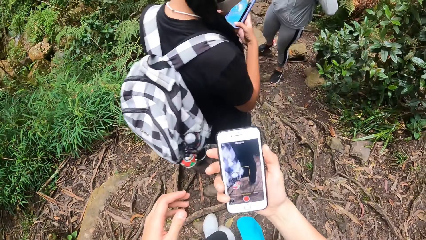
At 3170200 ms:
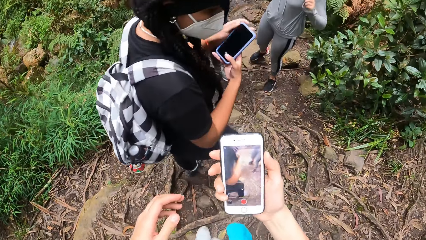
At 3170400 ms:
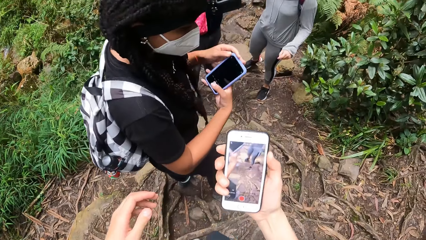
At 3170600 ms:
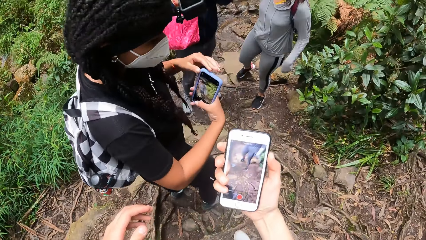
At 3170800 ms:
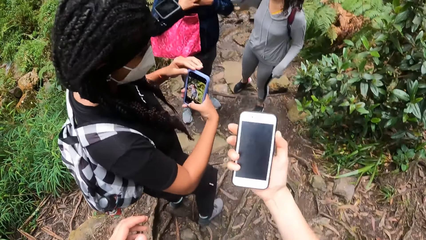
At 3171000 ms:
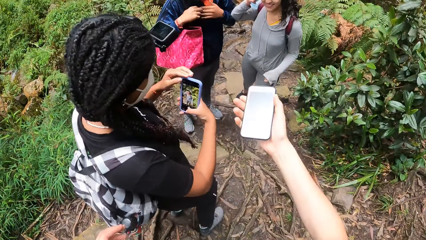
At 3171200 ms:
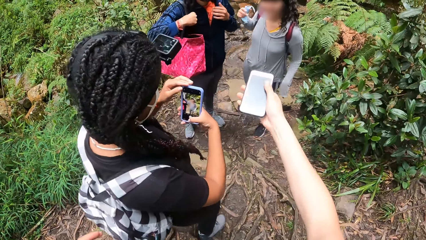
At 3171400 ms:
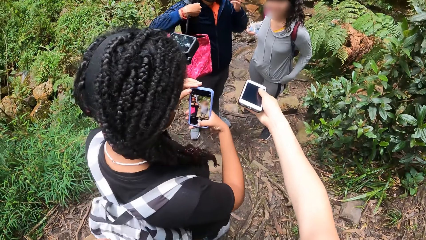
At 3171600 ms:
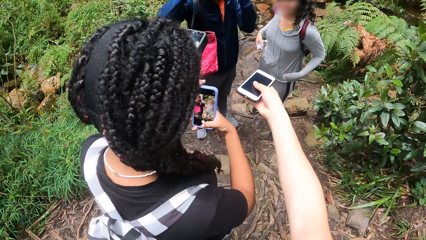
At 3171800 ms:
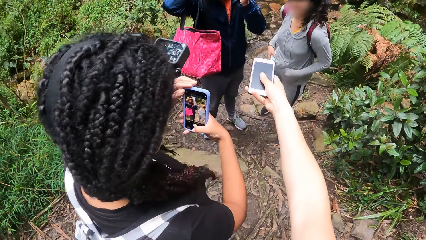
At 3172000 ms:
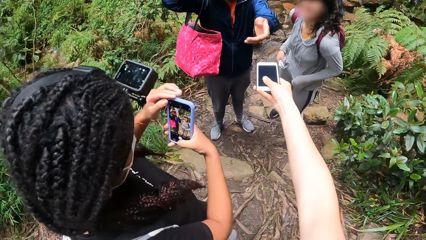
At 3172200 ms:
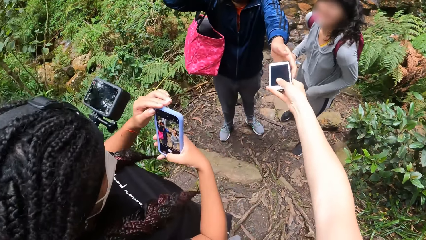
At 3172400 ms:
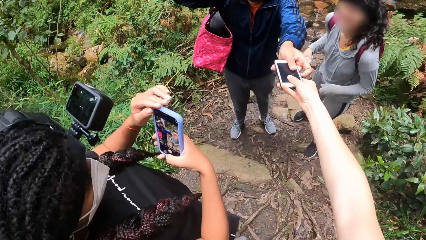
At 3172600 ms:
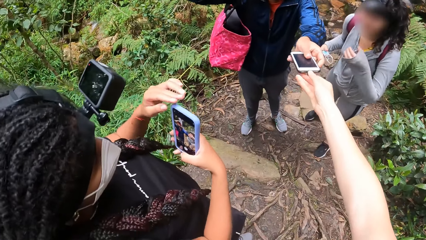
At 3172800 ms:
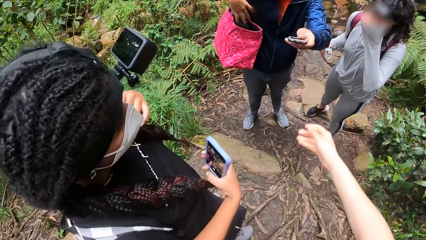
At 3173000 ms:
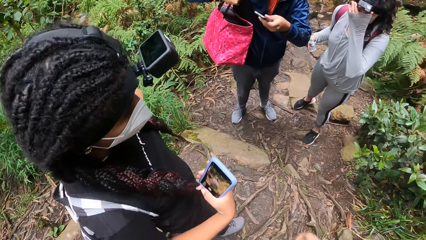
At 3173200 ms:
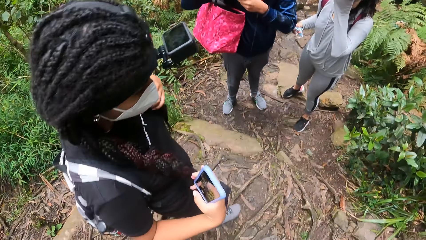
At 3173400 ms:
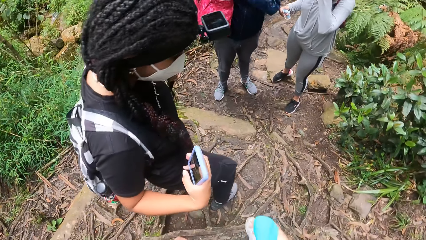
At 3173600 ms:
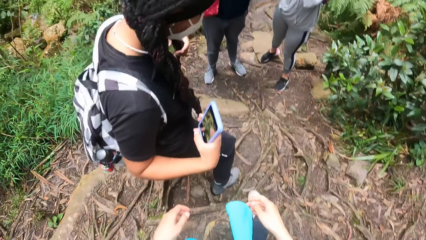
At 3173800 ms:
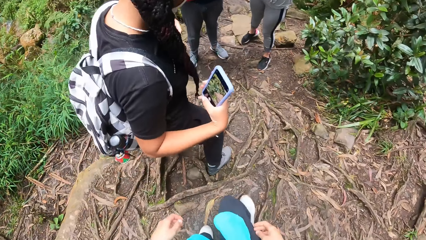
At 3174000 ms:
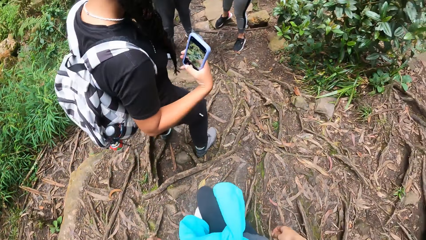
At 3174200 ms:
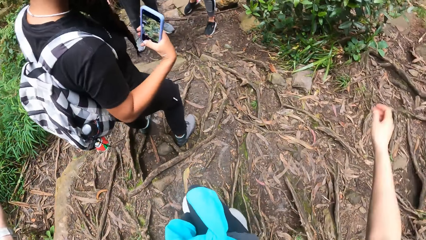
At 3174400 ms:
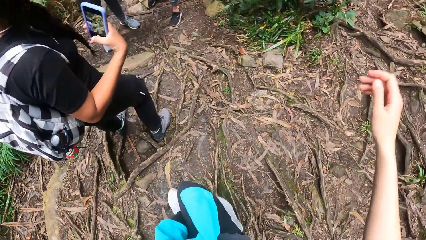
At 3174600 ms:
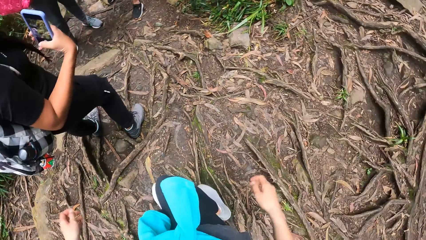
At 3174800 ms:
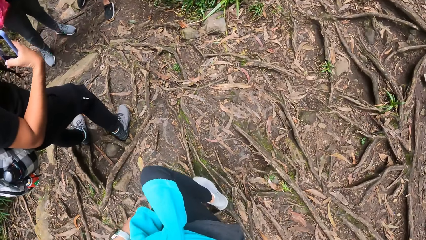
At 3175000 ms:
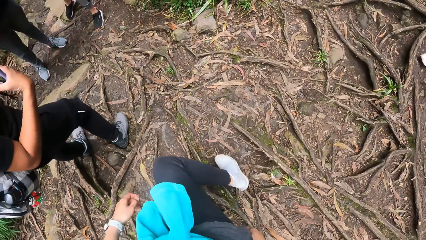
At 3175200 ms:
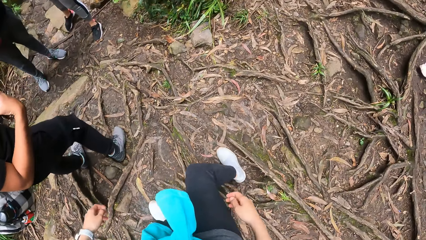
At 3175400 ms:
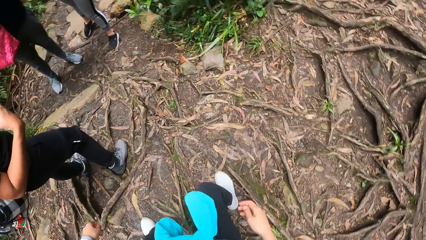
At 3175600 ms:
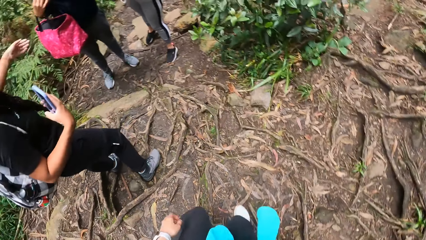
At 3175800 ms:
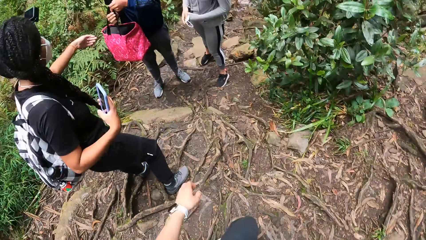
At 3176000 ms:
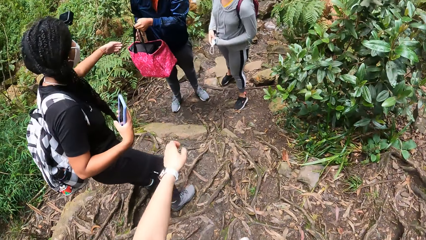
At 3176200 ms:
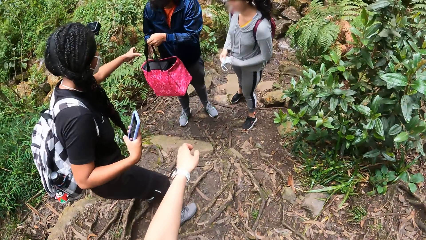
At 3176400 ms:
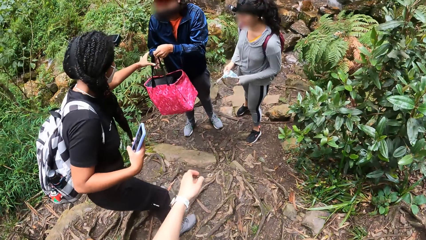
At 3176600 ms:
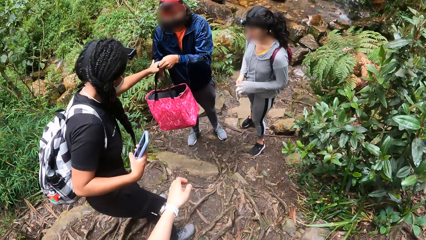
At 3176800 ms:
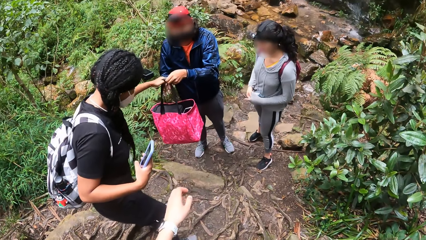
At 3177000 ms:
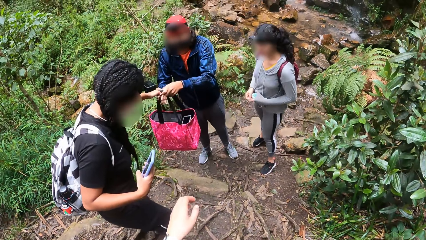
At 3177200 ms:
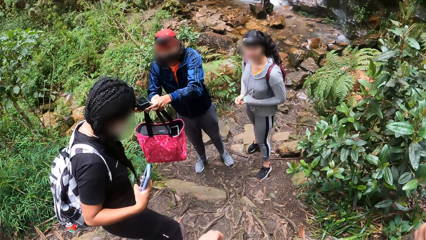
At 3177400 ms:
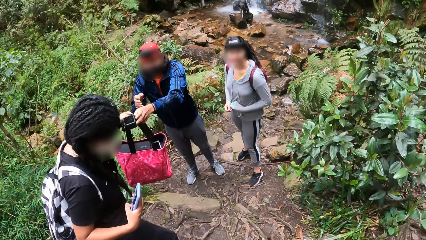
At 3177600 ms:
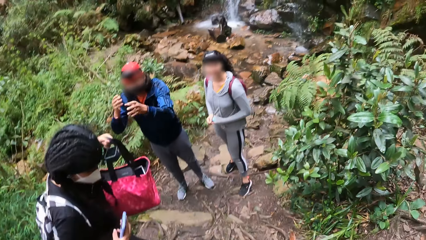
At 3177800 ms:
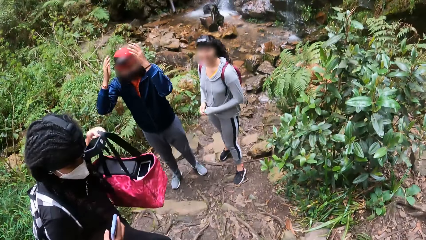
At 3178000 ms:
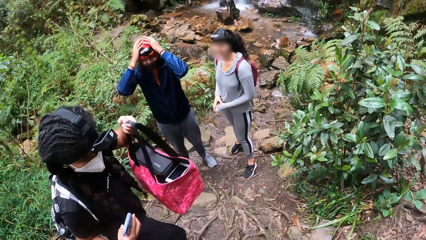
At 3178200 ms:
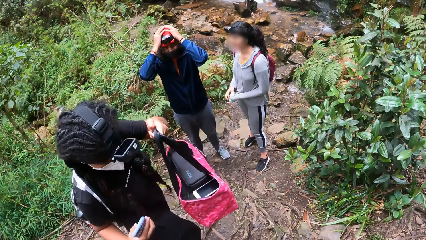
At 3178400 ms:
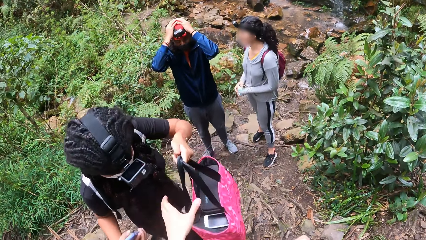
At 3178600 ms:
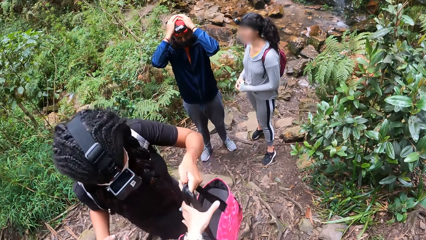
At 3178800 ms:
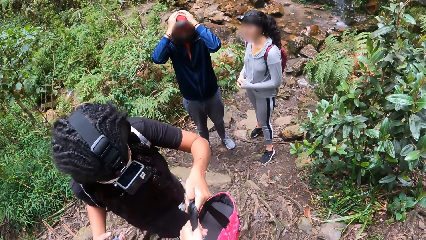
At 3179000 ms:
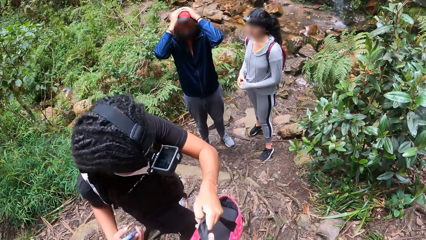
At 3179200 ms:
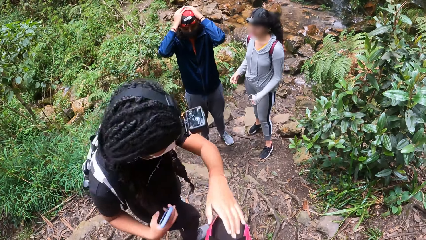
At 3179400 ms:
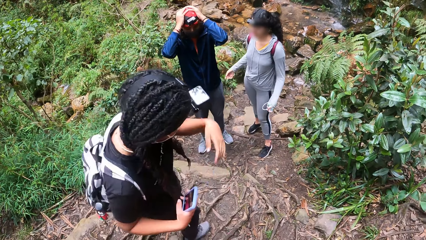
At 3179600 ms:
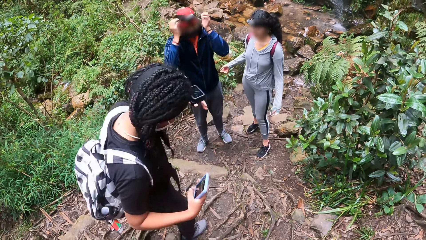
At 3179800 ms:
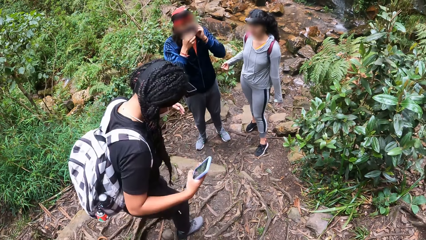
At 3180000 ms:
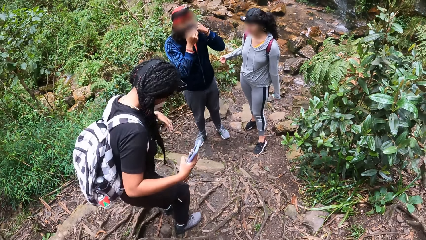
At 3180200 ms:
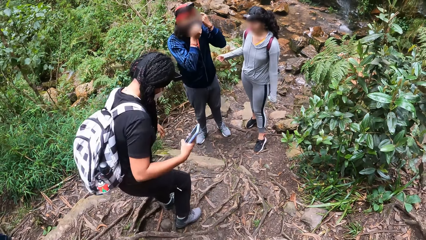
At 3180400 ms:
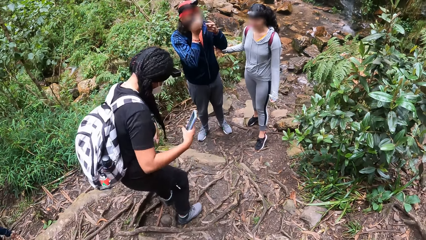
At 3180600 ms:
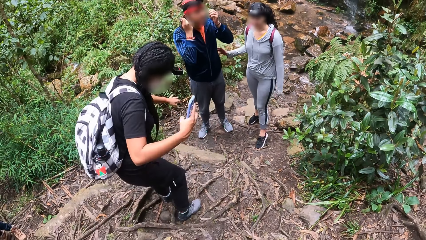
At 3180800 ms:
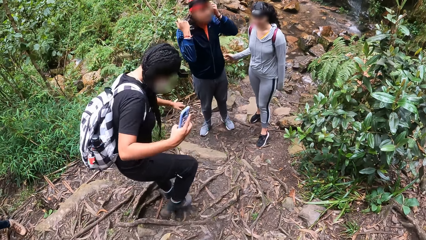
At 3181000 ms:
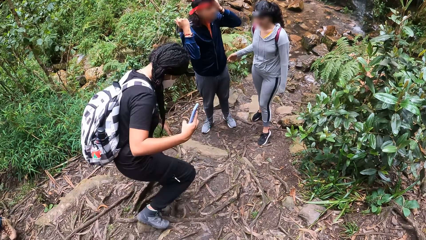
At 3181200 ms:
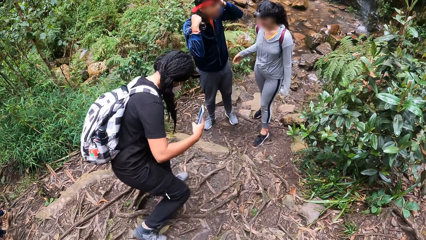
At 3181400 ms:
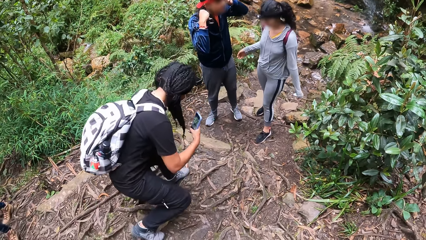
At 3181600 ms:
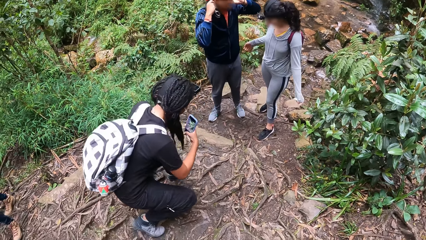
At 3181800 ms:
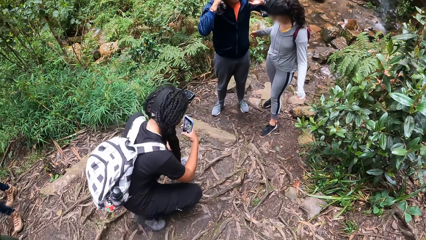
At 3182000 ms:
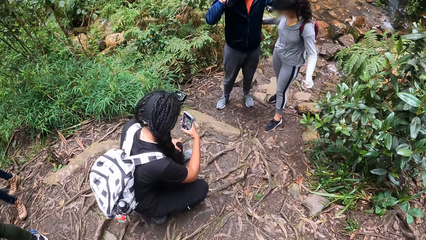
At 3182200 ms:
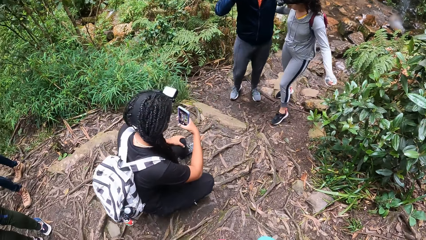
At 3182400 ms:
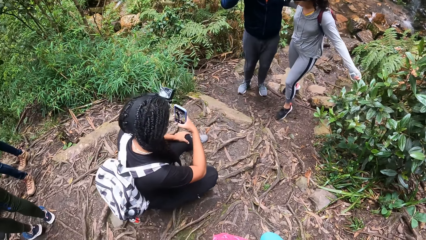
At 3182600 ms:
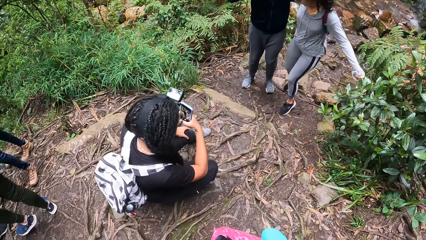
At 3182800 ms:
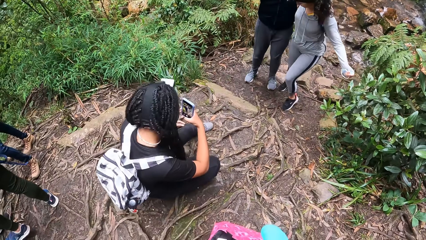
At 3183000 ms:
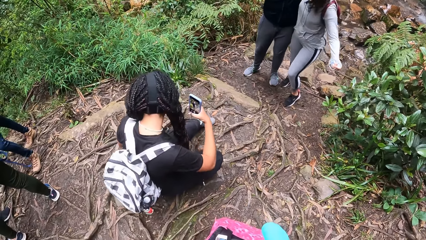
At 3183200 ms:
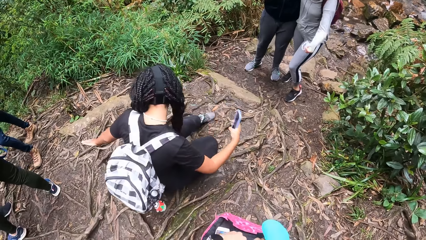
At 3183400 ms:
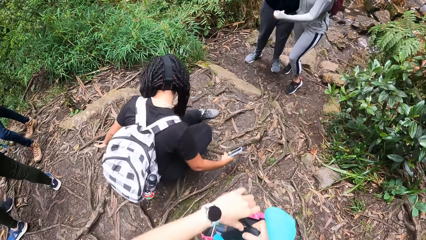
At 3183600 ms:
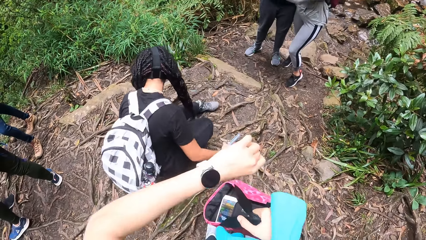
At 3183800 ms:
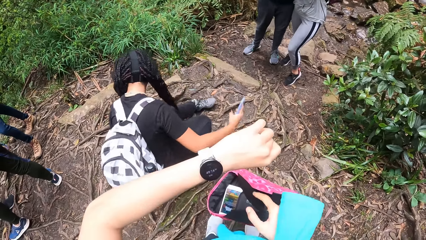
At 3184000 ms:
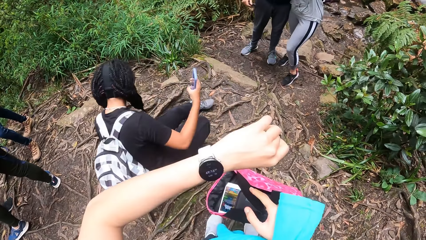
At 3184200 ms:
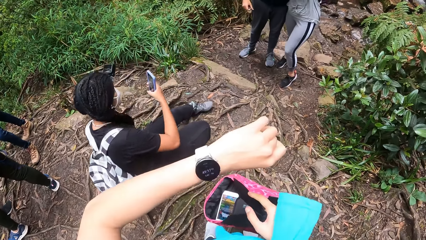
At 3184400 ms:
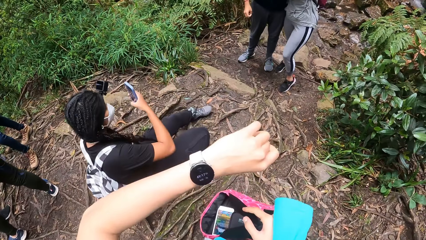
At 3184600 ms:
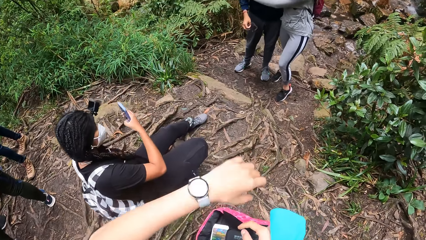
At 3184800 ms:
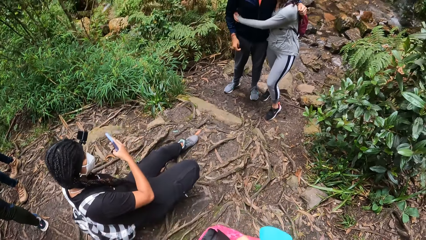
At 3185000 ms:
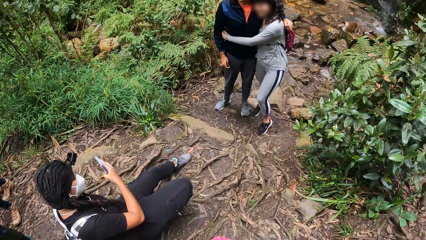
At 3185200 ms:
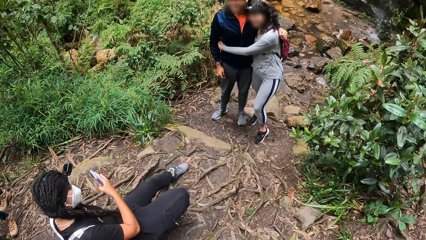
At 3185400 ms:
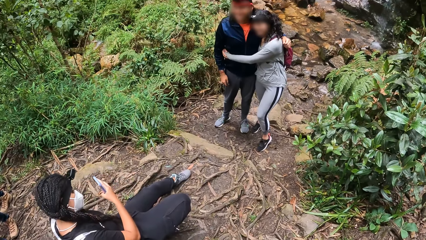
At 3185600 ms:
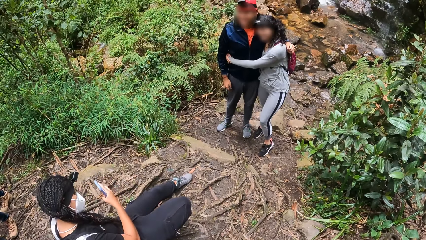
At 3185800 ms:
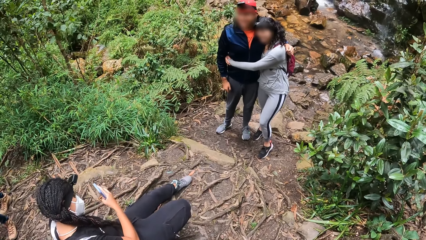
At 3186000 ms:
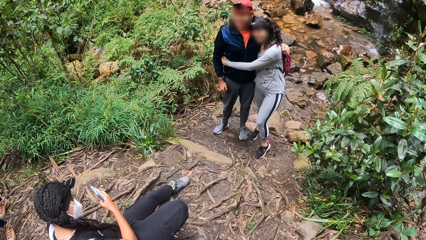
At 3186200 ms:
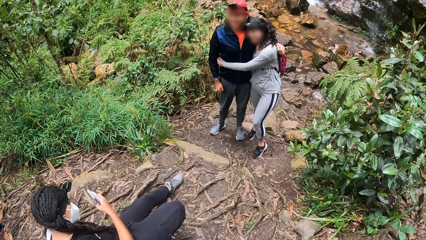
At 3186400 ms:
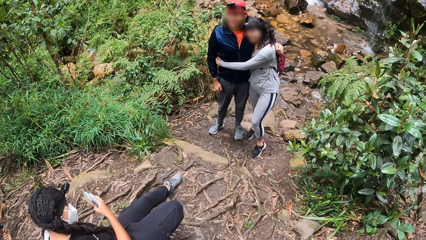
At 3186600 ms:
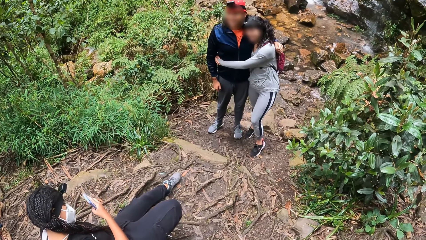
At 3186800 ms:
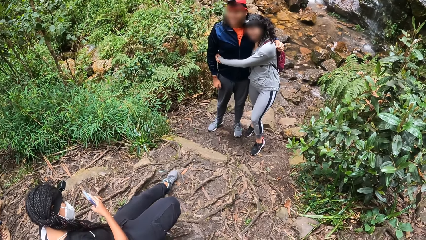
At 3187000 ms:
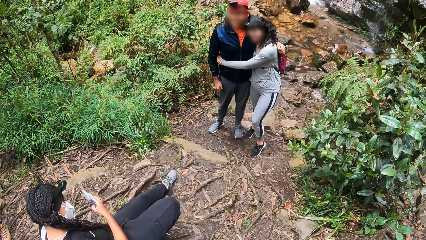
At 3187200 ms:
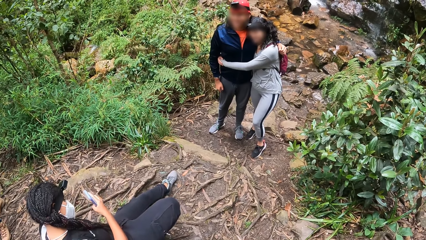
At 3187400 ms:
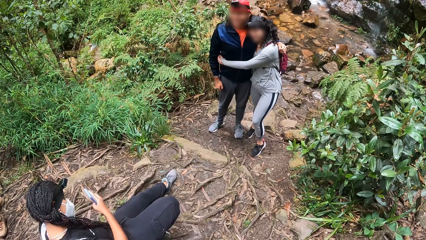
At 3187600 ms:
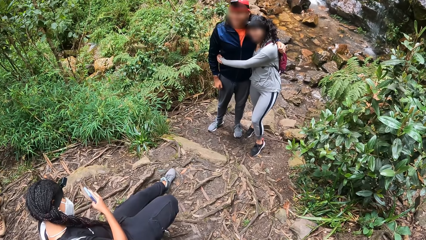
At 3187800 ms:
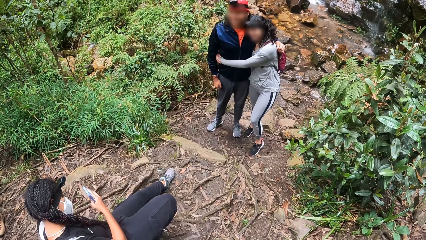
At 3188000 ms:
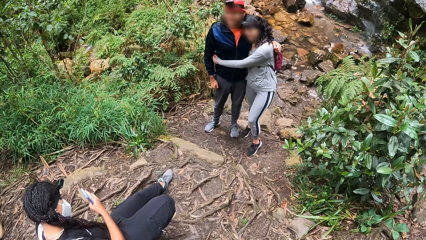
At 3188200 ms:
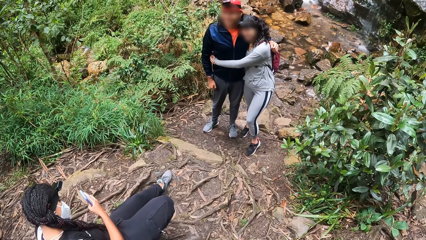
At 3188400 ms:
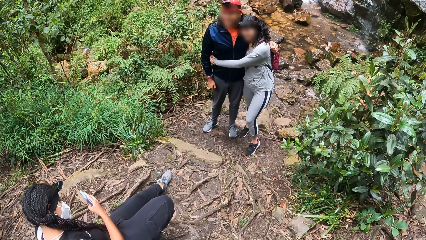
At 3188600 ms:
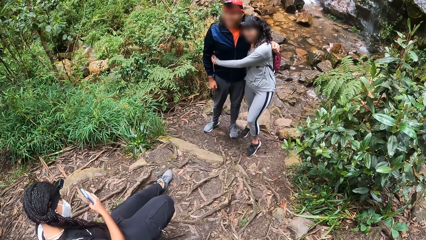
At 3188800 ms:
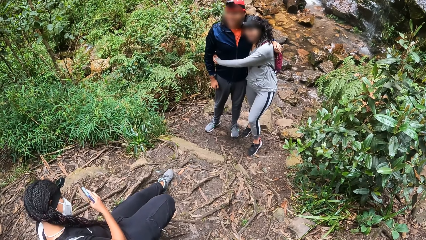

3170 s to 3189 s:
A woman holds a phone. The camera wearer switches the phone off. They pass the phone to a man. The woman snaps the man and another woman with the phone in her hands. The camera wearer holds out the phone. They stretch out both hands and hold out the left hand. The first woman takes a bag from the man with her left hand. The man adjusts the cap. The first woman passes the bag to the camera wearer. The man removes his mask. The first woman takes a picture and bends down with the phone in her right hand. The camera wearer looks at the watch. The first woman snaps the man and the other woman with the phone in her hands. The other woman wraps her hands round the man.
